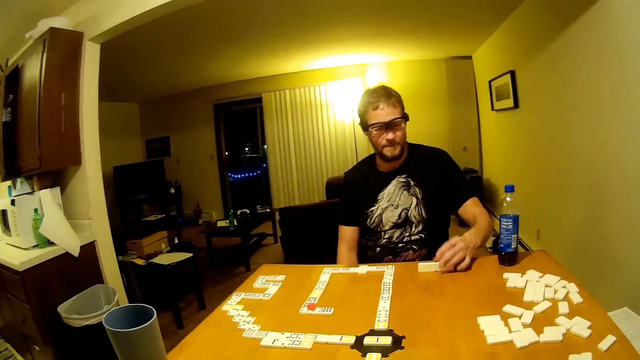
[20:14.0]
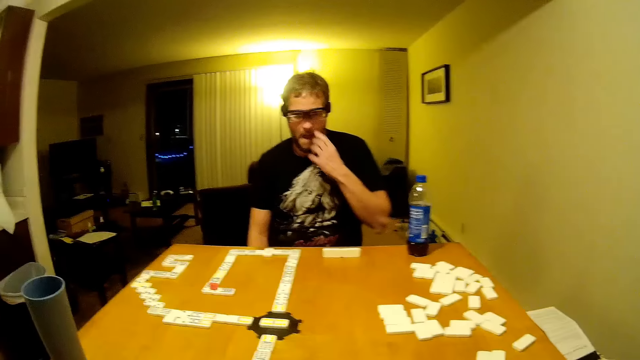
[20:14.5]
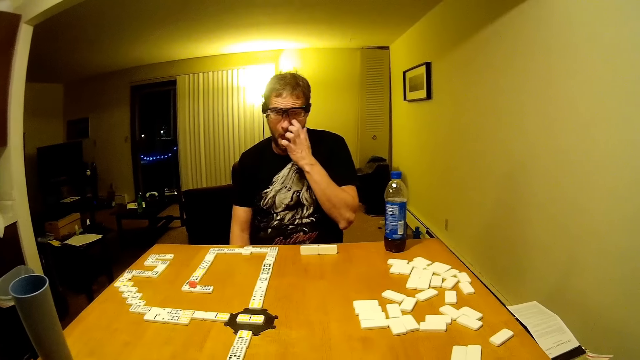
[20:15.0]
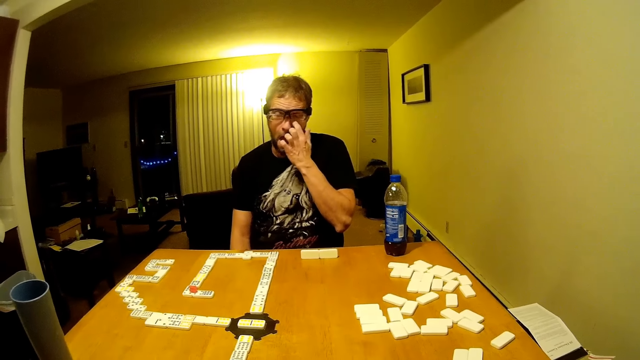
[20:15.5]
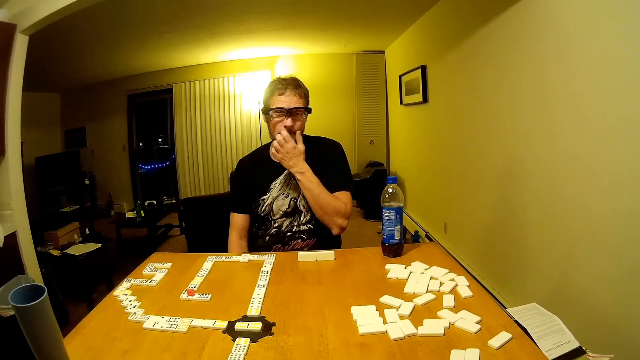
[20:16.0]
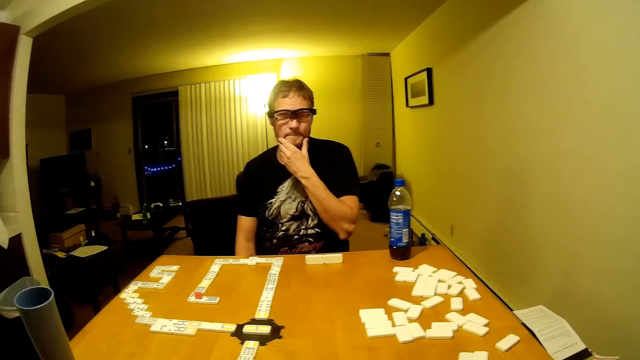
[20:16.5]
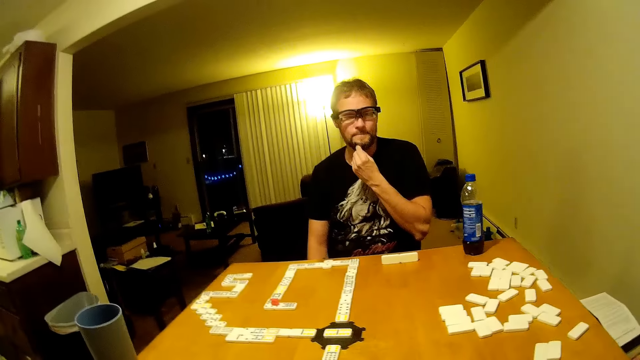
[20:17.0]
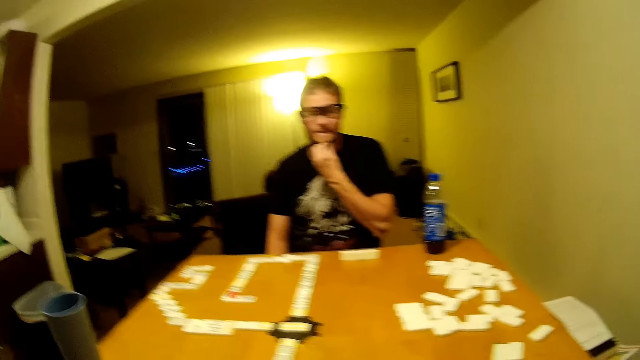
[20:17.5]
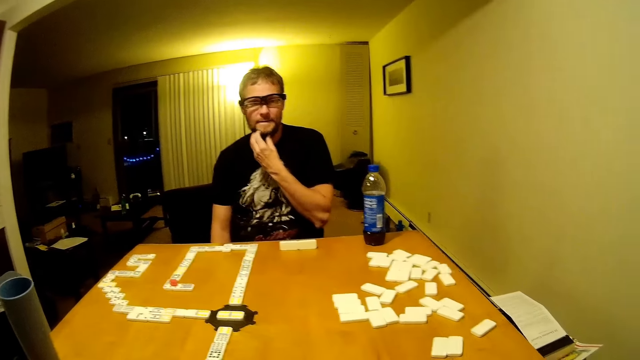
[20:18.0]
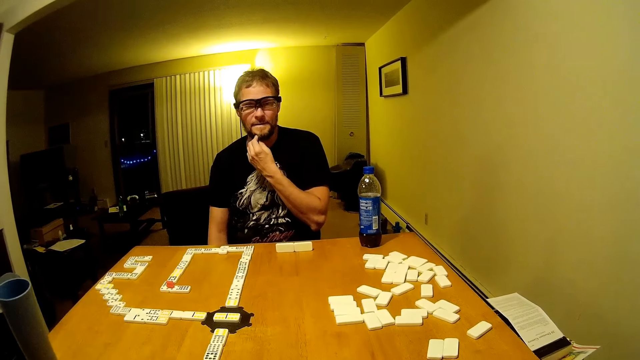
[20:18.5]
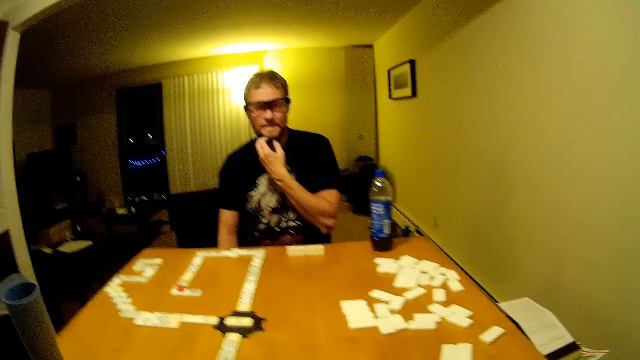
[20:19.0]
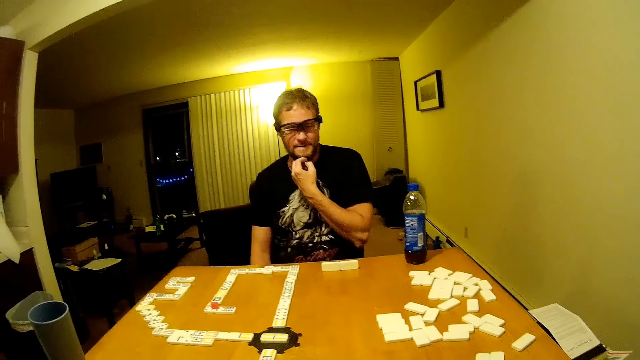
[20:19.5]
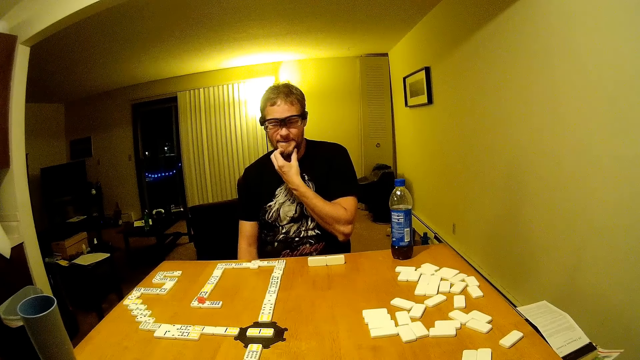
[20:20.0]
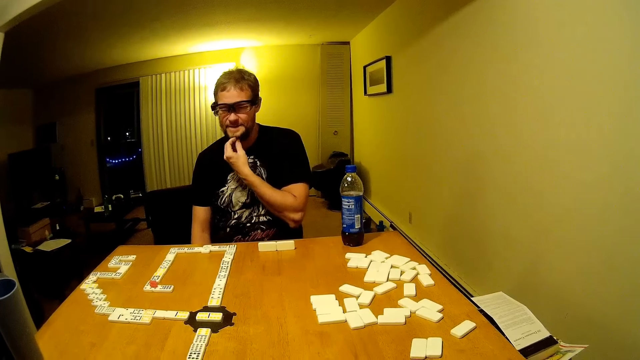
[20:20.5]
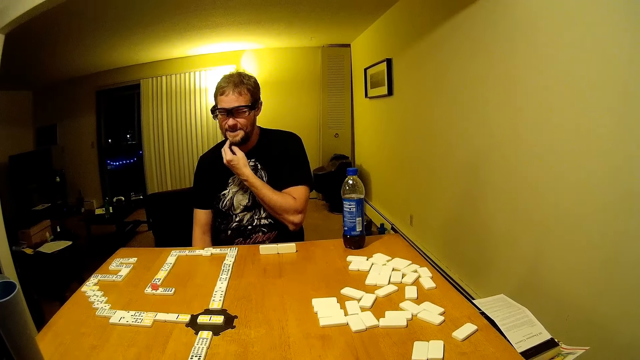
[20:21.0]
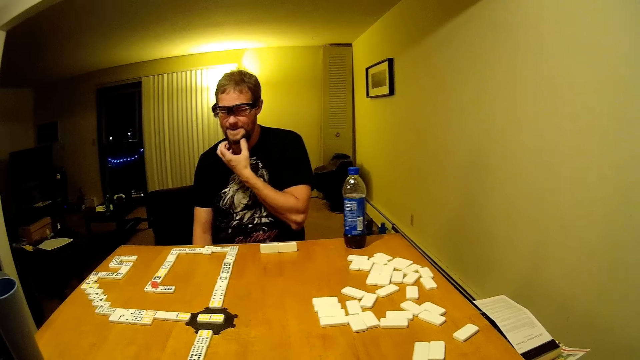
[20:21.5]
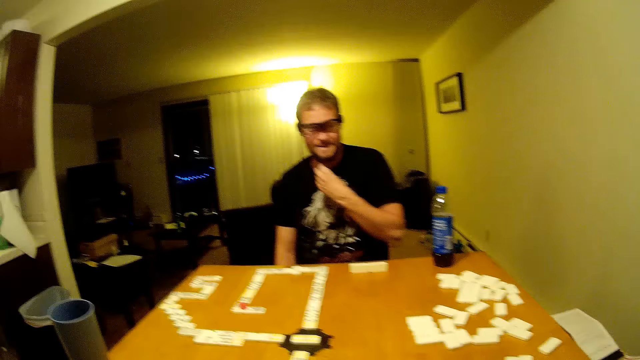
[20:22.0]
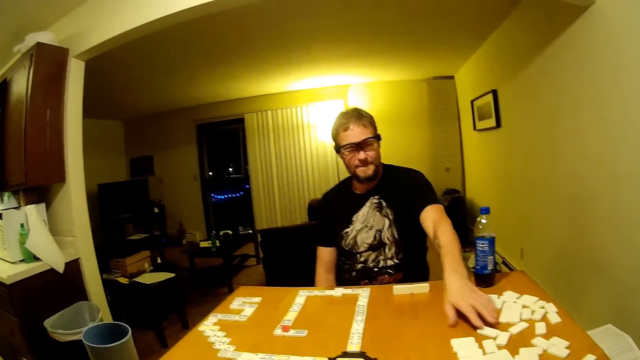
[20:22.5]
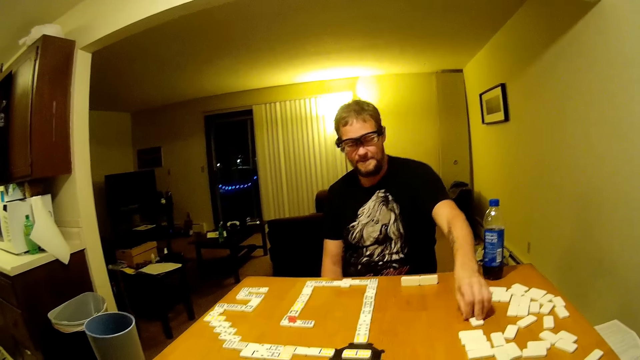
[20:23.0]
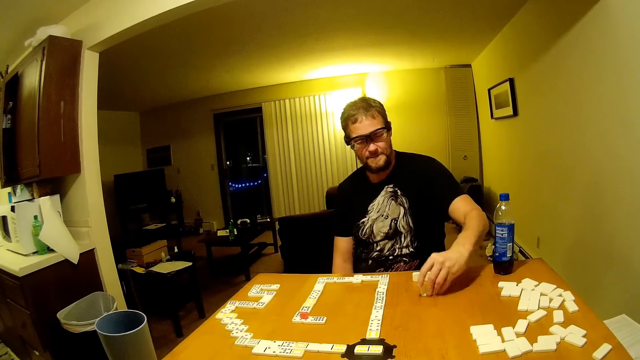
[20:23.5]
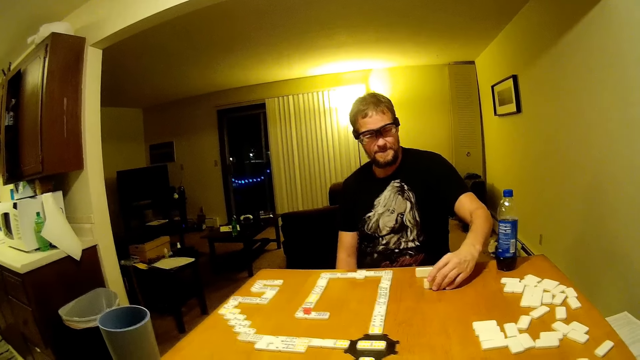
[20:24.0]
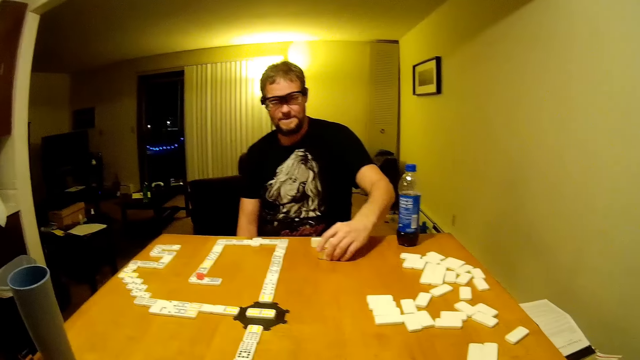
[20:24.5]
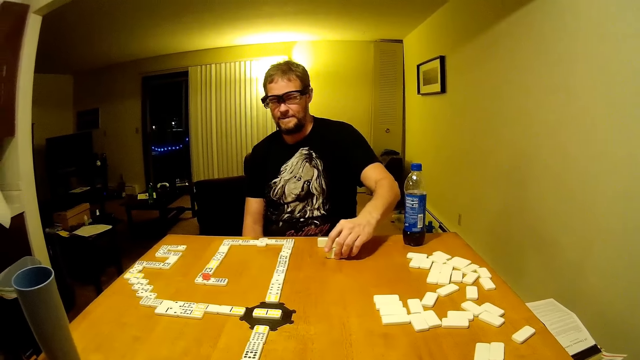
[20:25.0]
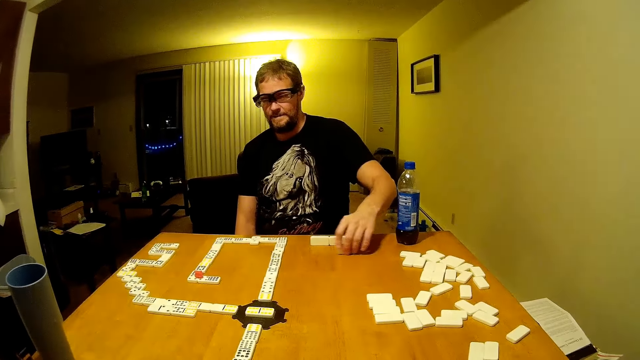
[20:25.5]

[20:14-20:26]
The man moves his hand. The camera wearer looks around. The man touches his face. He rubs his eyes. He touches his beard. The camera wearer looks around. The man moves his hand. He pushes the card. He pulls the dominoes on the table.

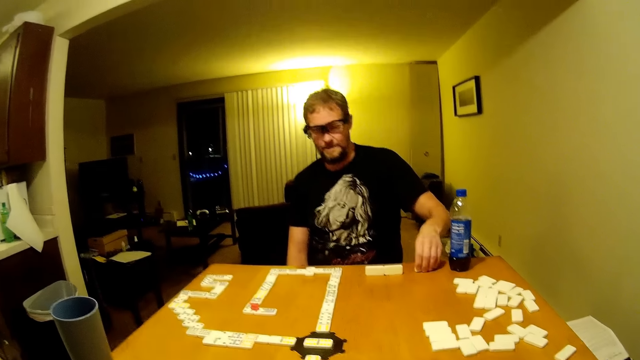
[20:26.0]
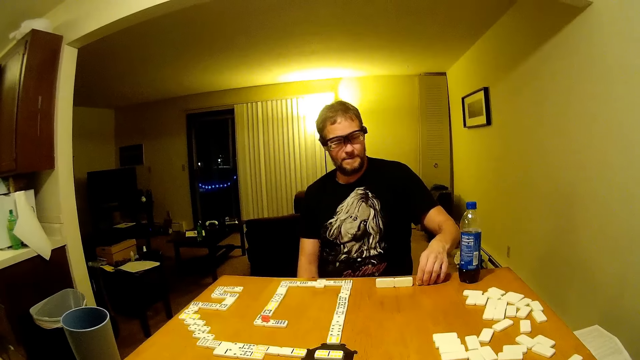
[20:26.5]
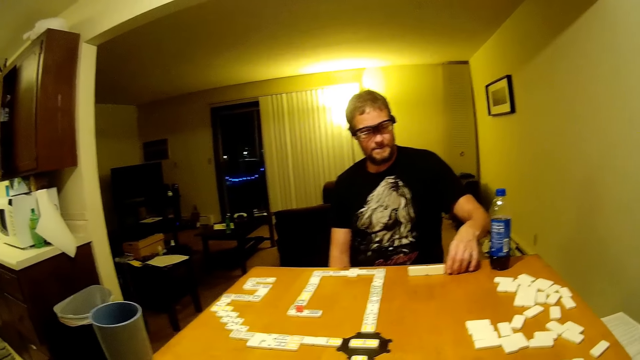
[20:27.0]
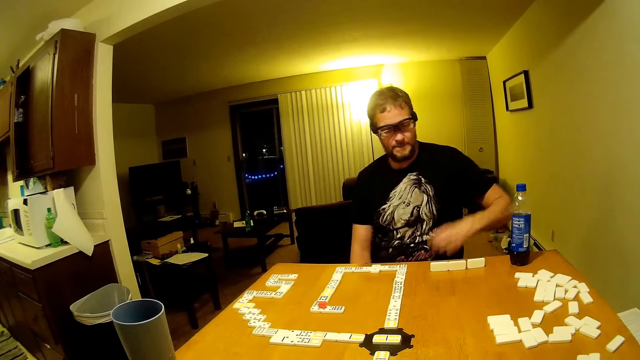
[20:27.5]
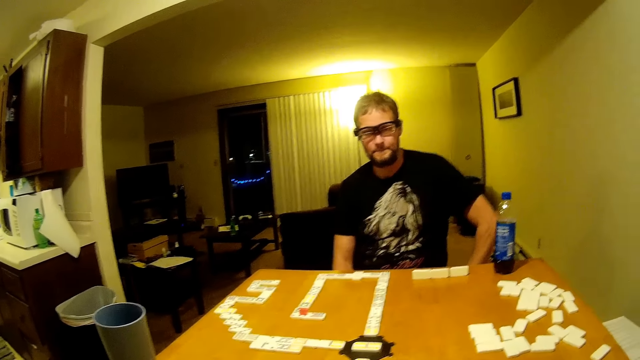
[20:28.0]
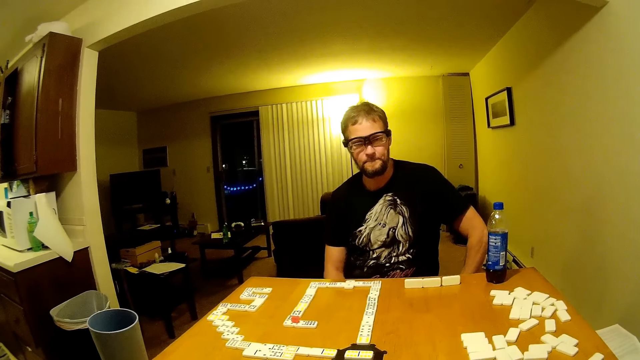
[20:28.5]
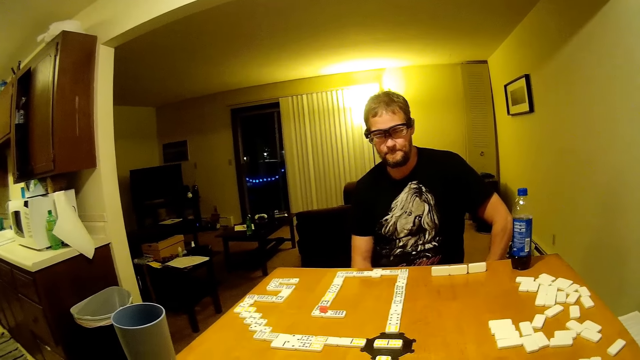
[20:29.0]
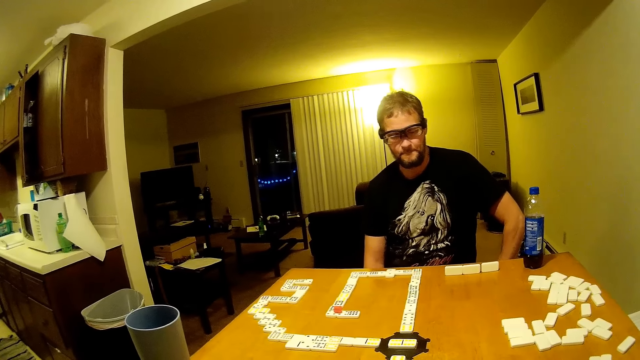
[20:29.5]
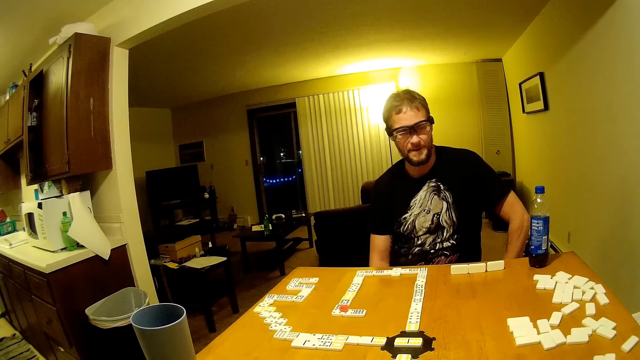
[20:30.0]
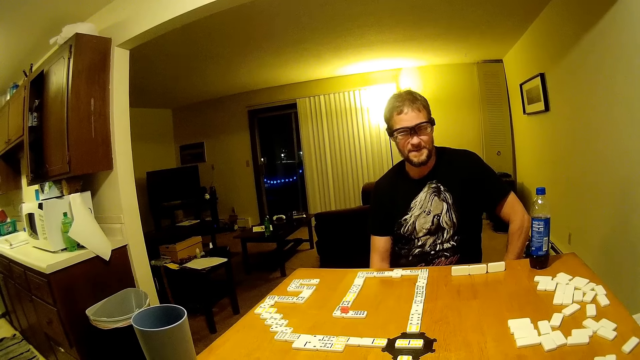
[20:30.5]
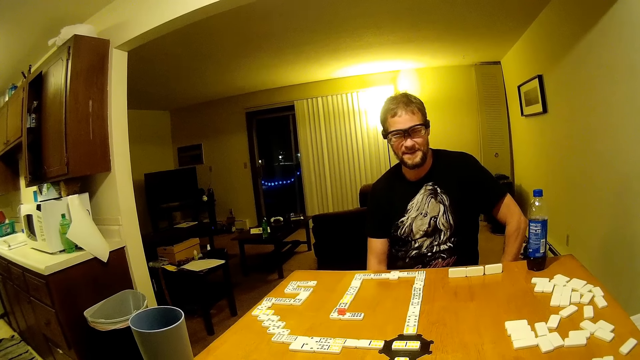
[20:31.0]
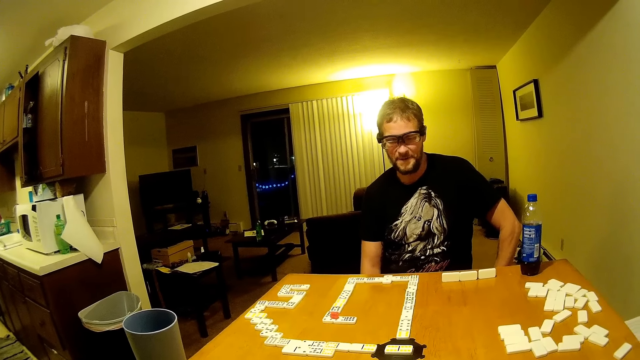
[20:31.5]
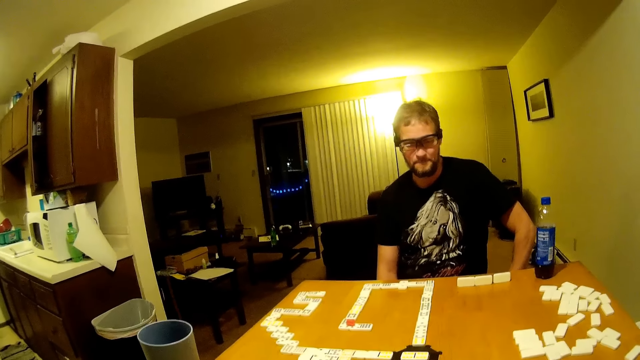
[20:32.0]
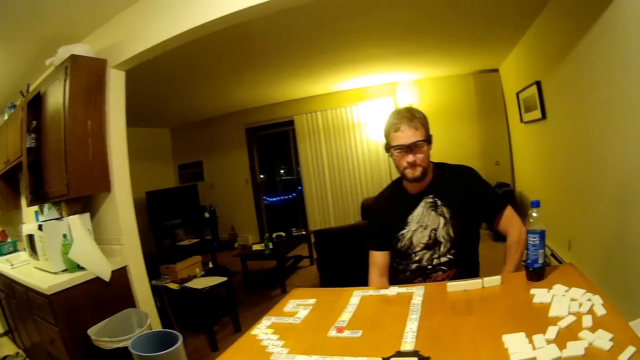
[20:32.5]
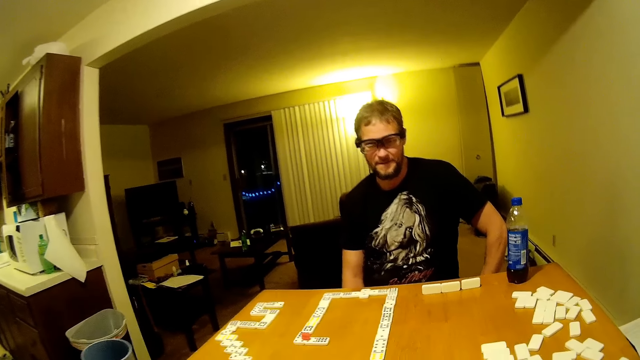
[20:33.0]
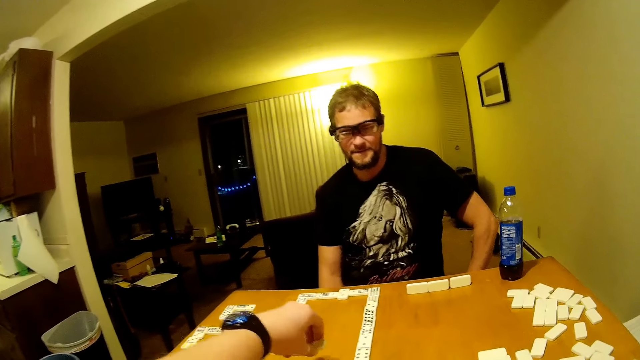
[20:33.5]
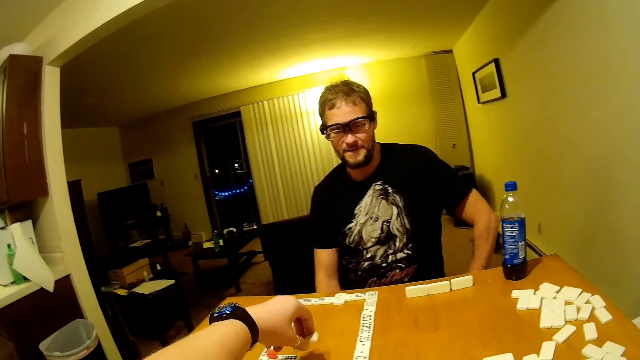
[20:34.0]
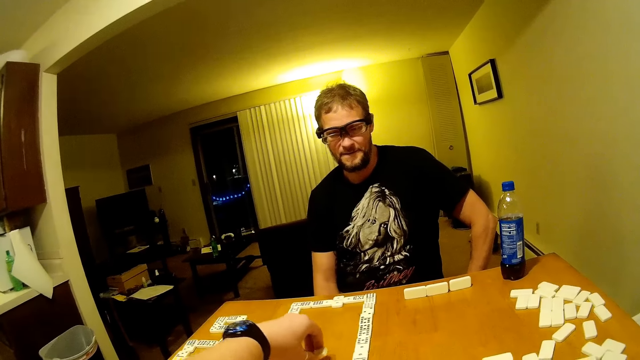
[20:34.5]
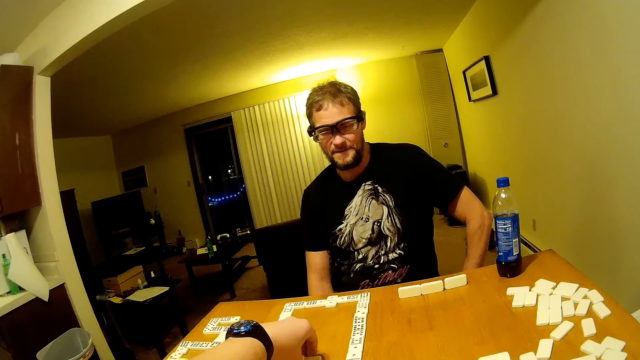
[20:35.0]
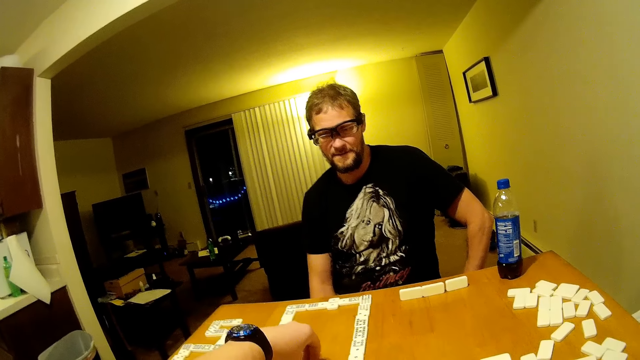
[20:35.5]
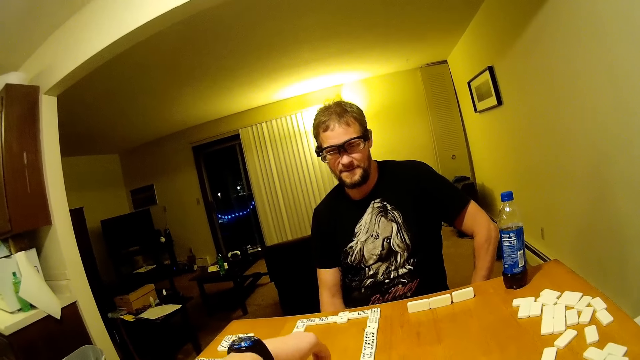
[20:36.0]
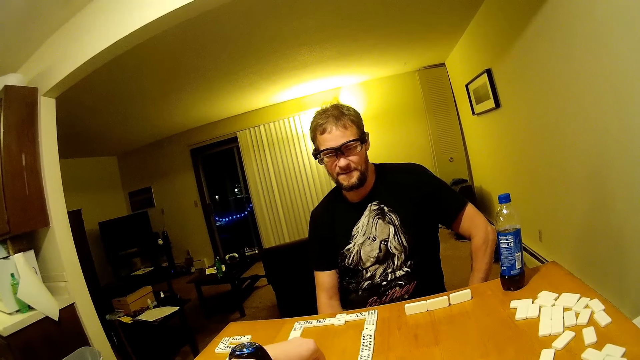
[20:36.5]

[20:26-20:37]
The man moves his hand. The camera wearer looks around. They put a card on the table. They stretch their hand.
